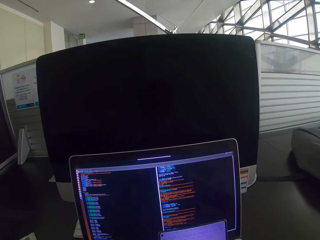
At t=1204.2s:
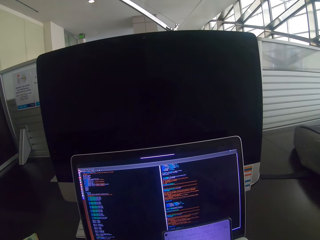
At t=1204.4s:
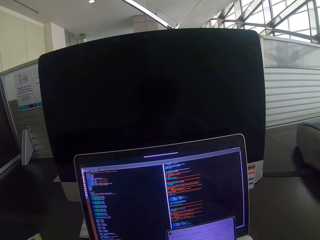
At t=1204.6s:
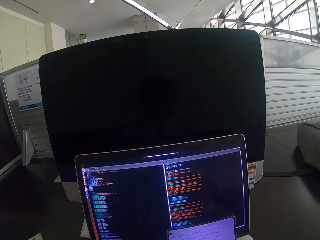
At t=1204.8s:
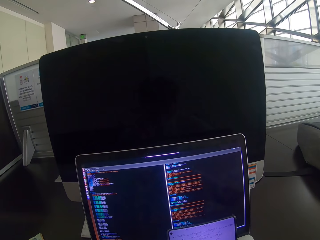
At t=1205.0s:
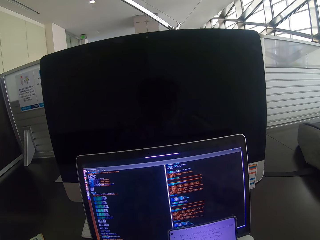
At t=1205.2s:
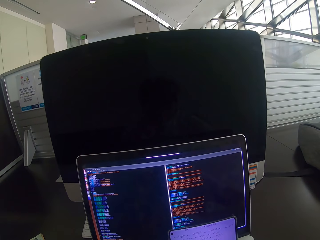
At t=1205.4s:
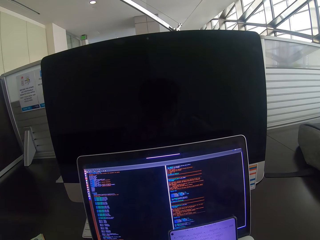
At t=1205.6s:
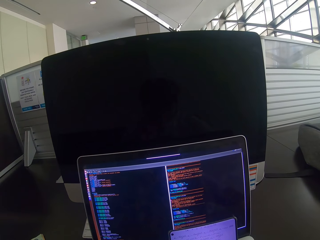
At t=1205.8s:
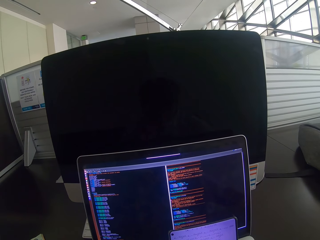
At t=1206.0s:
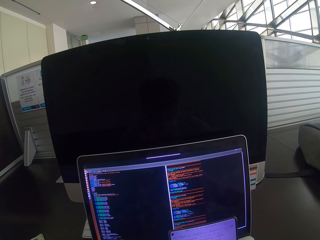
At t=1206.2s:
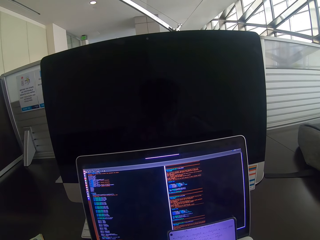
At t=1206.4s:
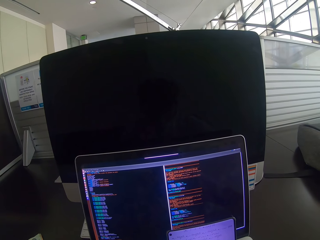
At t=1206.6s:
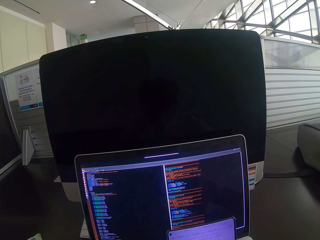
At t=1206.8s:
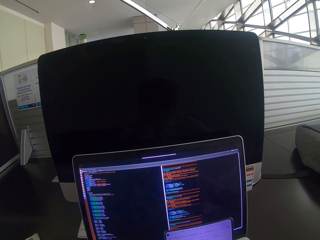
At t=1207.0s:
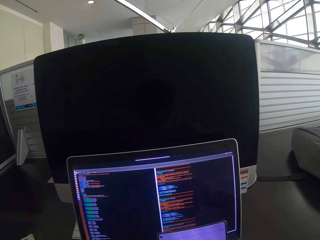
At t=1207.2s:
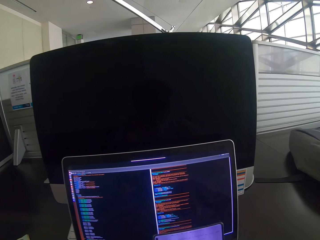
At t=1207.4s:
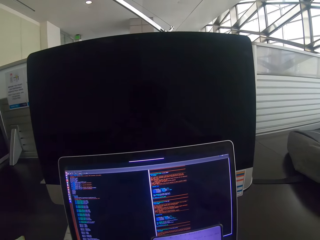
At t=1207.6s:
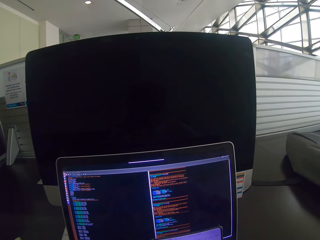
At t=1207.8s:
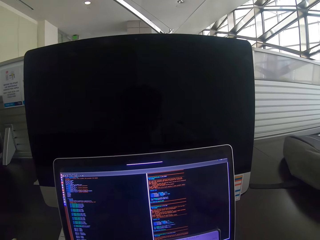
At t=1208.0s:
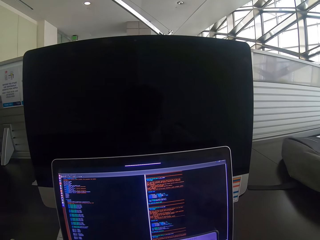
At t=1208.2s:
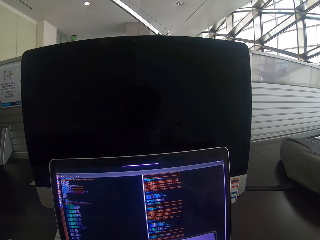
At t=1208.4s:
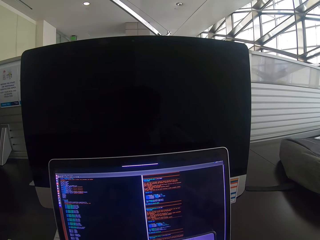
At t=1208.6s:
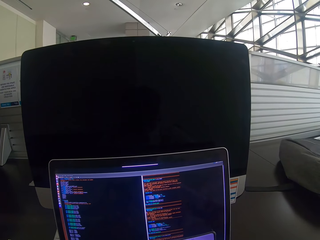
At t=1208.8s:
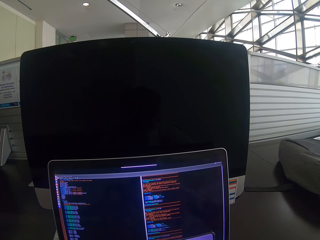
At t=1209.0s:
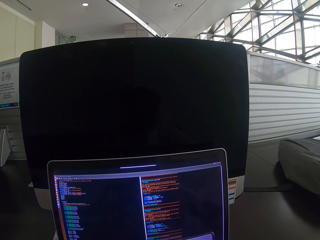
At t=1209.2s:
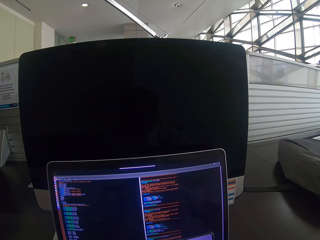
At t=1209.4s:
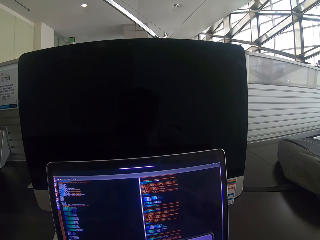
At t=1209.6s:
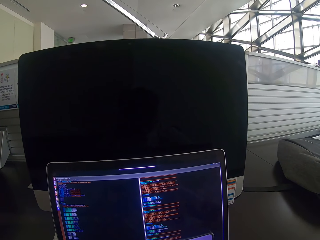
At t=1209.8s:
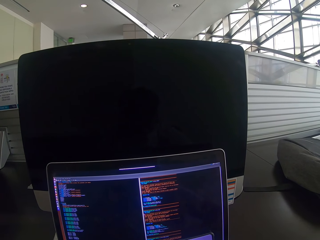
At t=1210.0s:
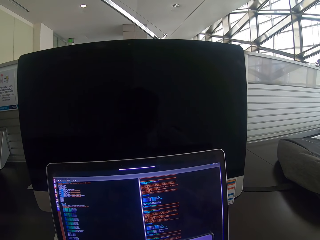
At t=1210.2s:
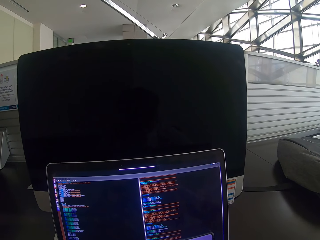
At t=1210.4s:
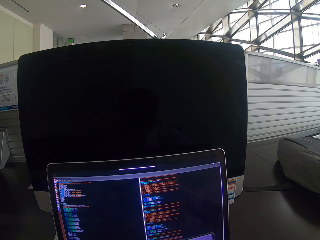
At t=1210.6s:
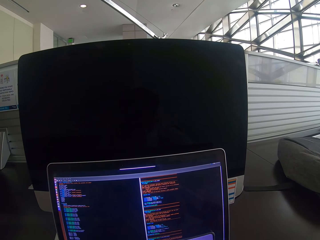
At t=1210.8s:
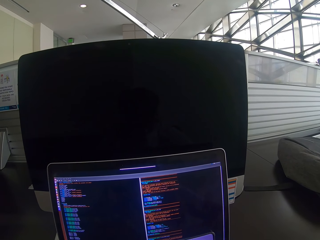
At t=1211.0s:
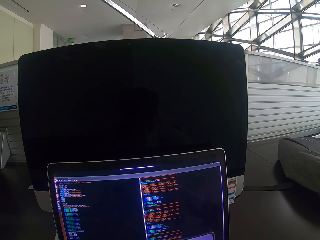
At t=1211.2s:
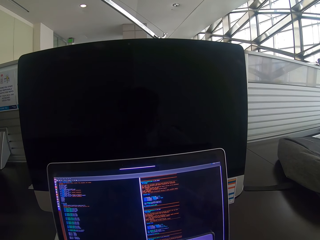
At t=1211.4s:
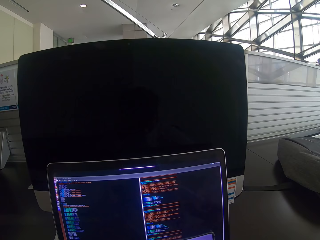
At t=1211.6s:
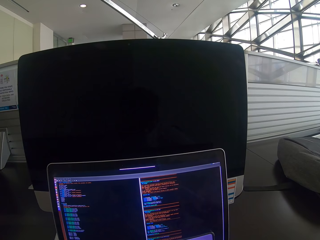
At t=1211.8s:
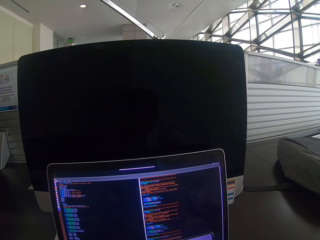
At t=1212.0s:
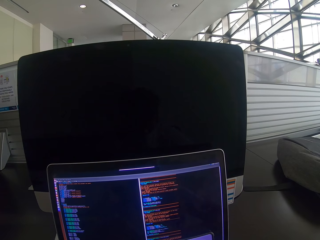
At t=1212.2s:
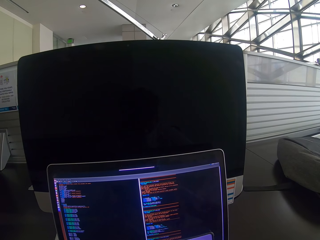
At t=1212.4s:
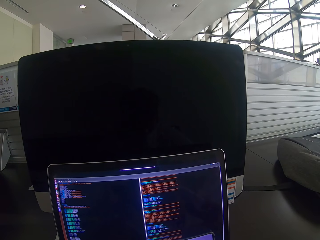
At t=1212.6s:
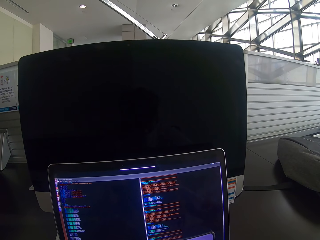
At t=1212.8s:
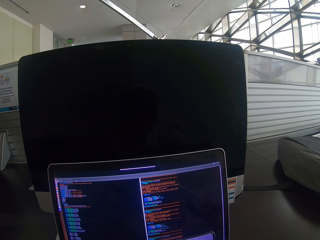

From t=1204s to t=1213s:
The camera wearer scrolls the mouse. They stare at the laptop.

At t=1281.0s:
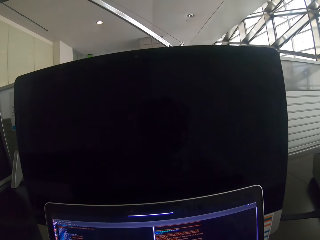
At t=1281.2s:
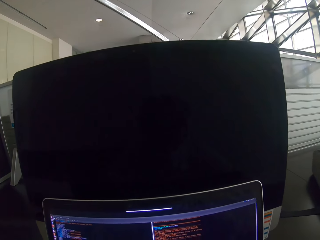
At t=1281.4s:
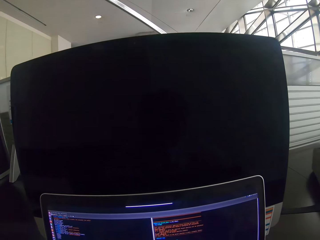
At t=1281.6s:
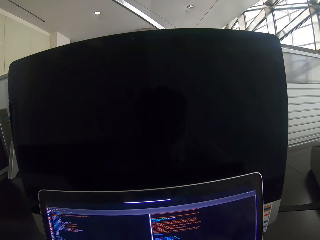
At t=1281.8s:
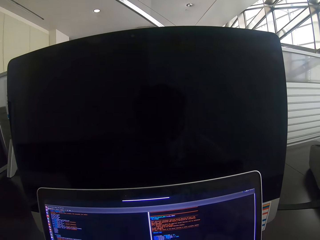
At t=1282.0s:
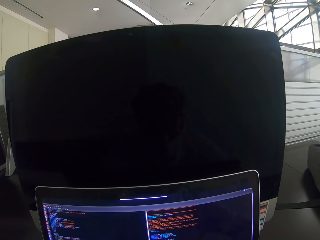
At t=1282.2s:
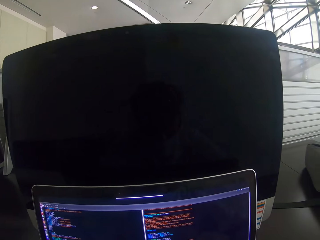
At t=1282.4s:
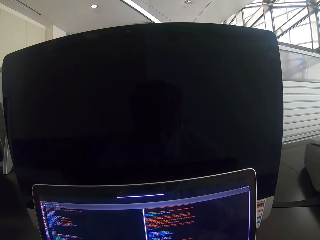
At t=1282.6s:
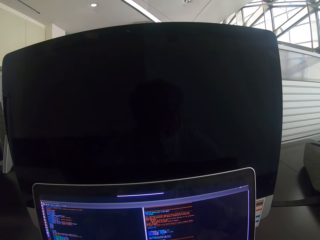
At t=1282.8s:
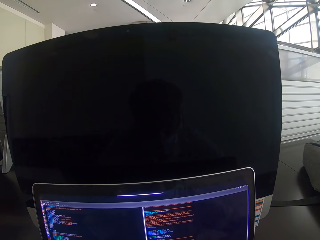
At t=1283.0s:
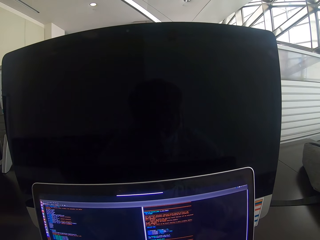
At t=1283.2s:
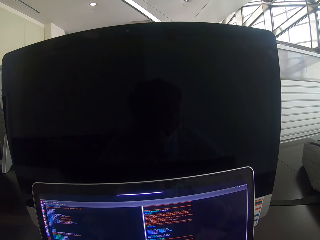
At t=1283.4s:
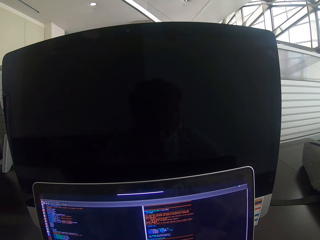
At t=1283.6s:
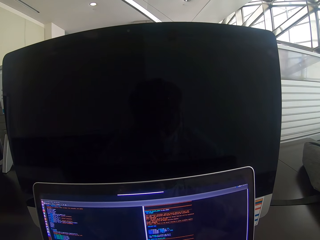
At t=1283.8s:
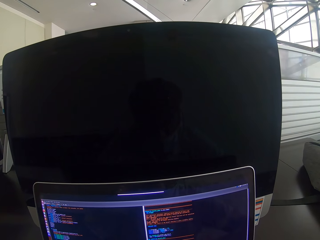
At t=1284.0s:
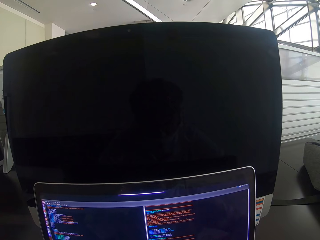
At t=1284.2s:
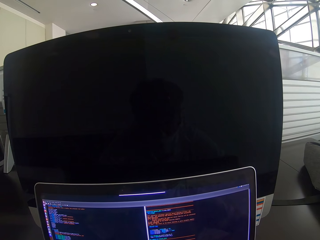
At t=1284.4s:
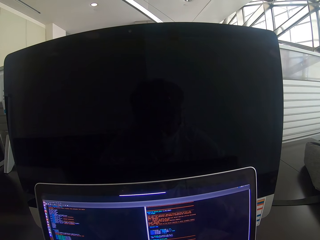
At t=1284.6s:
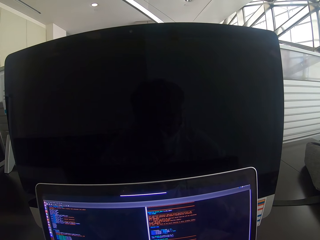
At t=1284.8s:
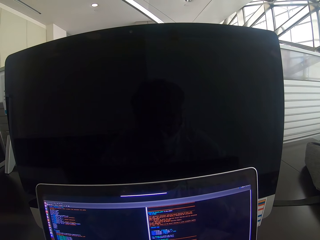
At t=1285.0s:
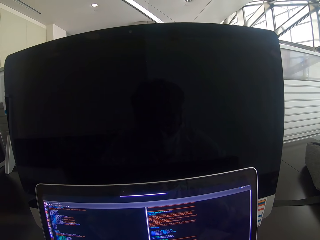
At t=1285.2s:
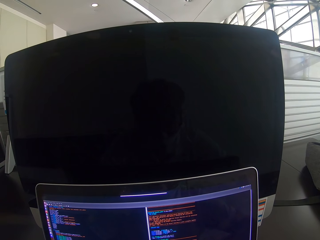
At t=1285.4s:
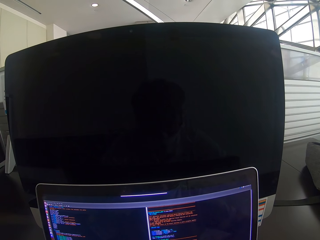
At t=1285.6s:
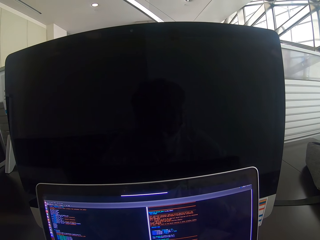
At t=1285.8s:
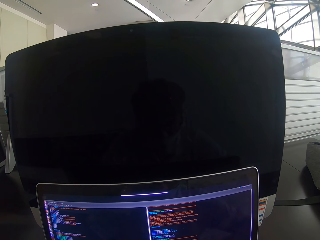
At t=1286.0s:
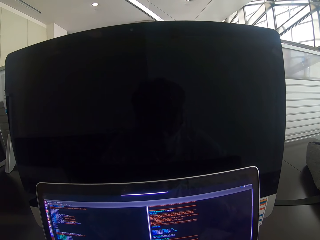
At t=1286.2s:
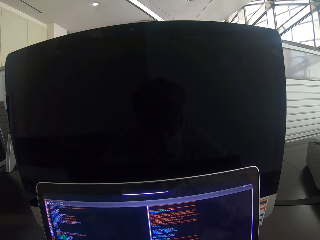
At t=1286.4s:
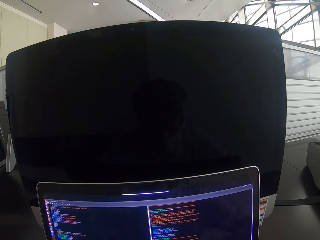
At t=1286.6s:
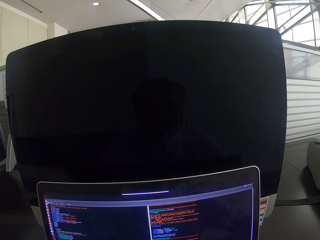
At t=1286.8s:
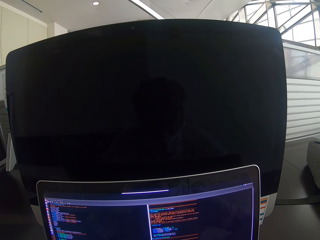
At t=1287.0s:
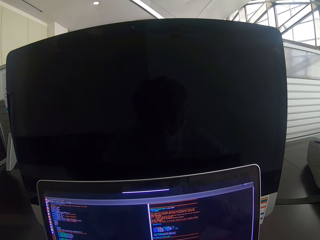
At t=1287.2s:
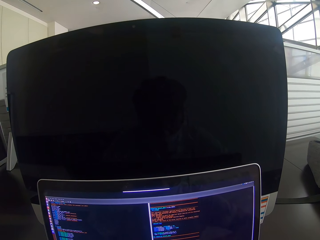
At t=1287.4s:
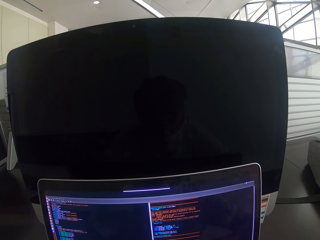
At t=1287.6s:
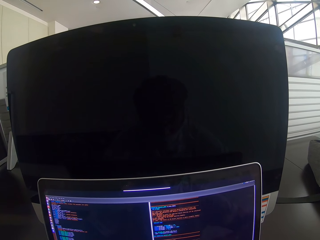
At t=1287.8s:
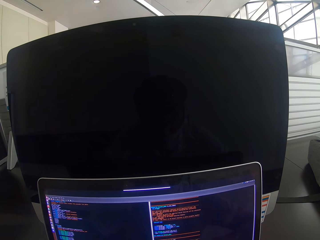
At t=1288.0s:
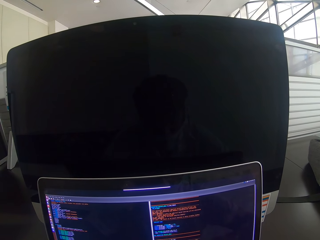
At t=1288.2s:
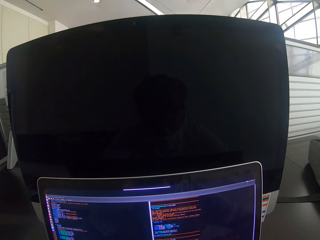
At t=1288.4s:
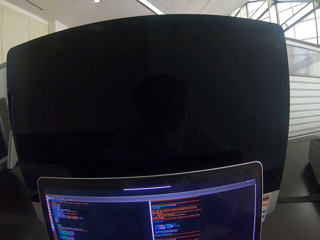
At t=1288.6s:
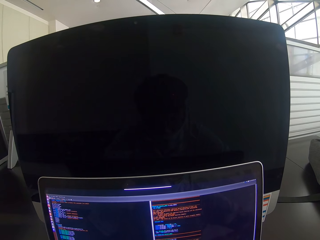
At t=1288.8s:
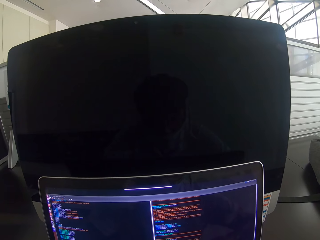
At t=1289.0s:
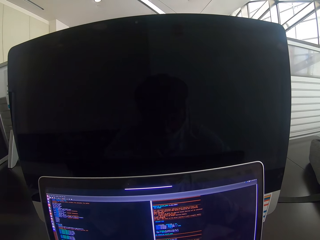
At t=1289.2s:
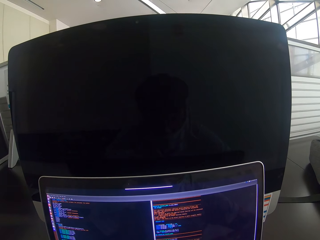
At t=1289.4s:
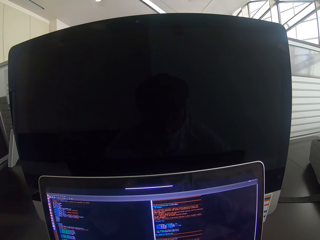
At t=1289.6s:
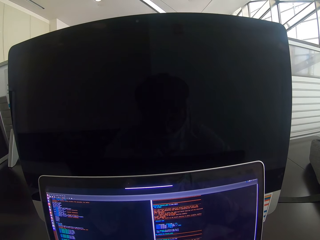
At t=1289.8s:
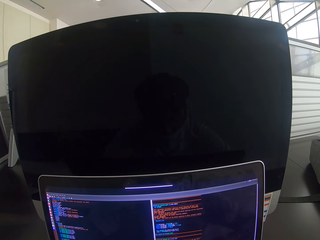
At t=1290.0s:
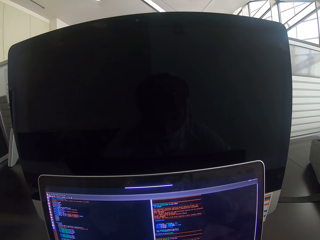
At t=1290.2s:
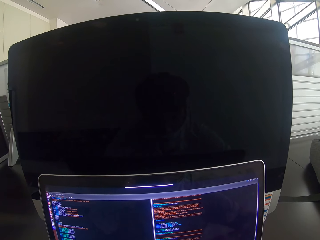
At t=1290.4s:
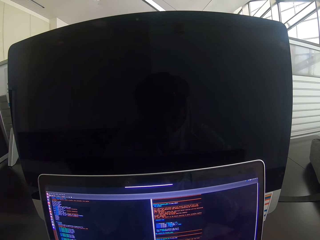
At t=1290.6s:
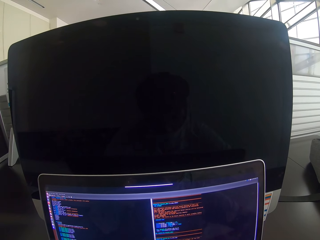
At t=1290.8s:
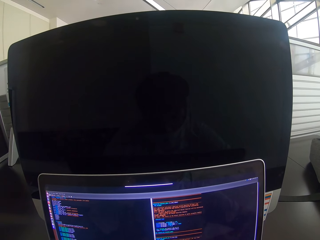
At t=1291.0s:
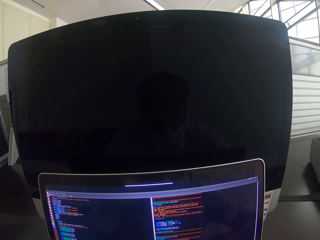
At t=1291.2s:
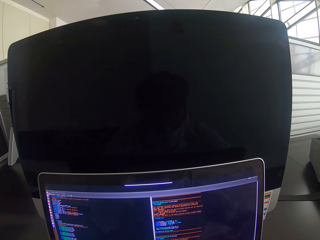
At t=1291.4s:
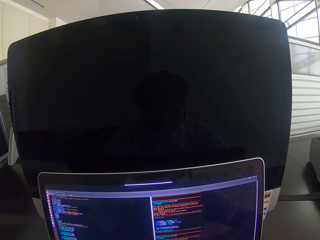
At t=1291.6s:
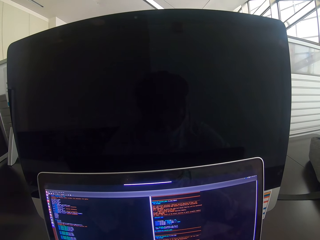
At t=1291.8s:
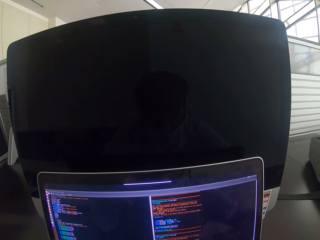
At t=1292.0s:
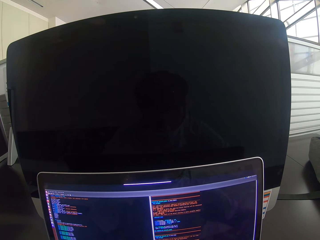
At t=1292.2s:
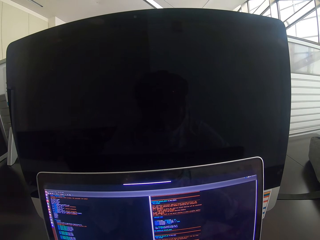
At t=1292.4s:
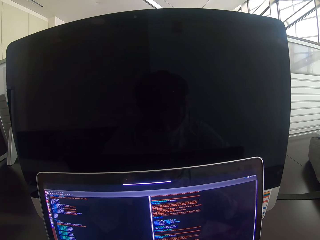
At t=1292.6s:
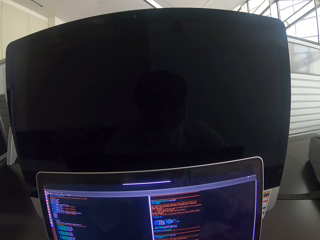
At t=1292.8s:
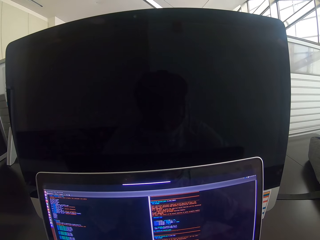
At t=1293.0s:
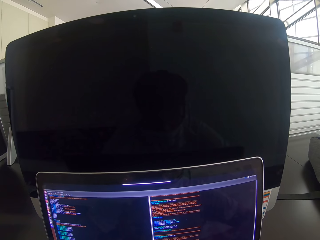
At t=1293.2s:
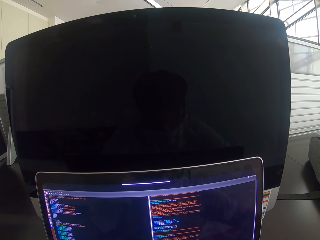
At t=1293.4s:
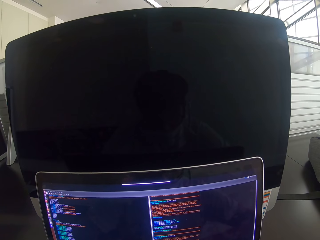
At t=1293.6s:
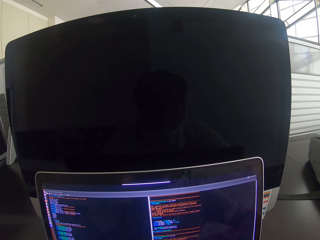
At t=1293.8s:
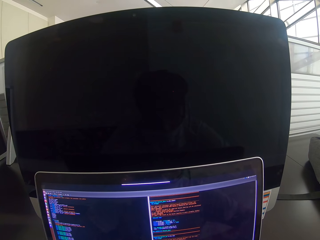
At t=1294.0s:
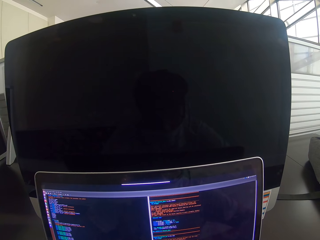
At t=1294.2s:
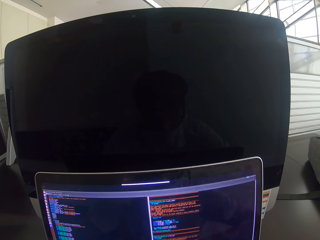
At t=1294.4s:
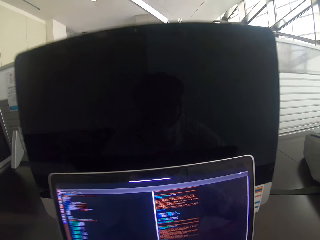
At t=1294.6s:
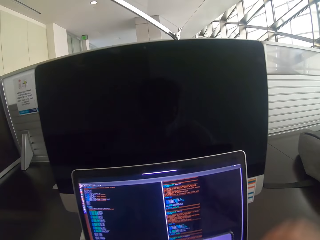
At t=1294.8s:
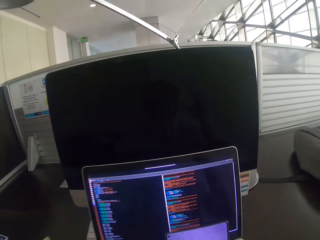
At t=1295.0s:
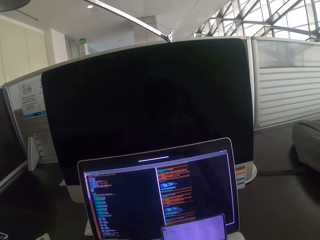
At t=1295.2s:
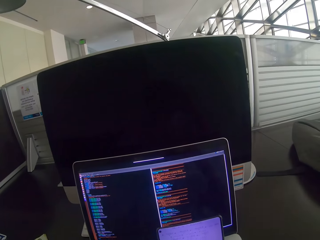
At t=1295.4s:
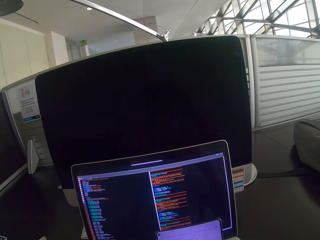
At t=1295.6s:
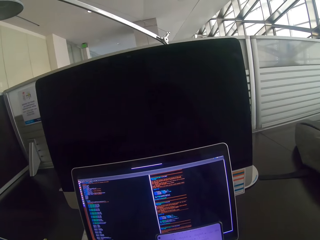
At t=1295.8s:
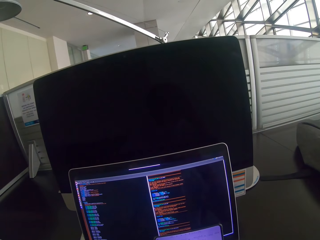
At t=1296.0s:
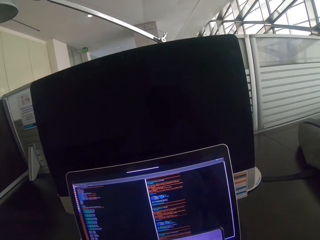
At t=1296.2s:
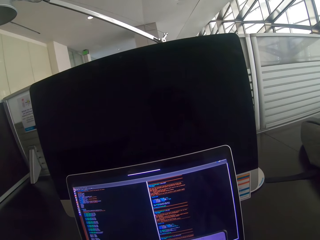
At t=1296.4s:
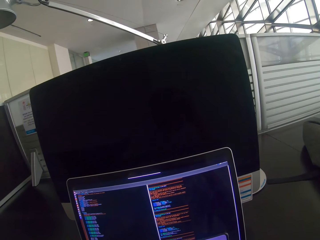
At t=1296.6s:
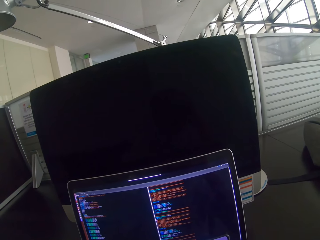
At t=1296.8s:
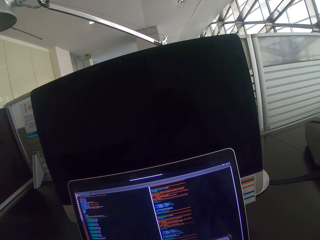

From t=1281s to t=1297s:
The camera wearer stares at the laptop. He touches his head.
